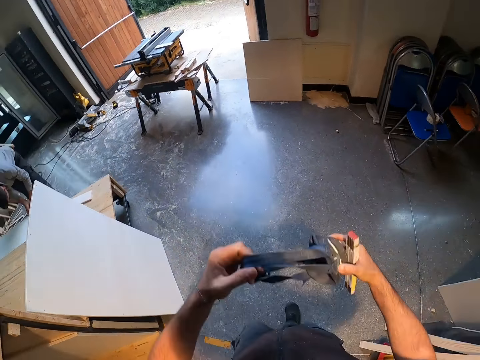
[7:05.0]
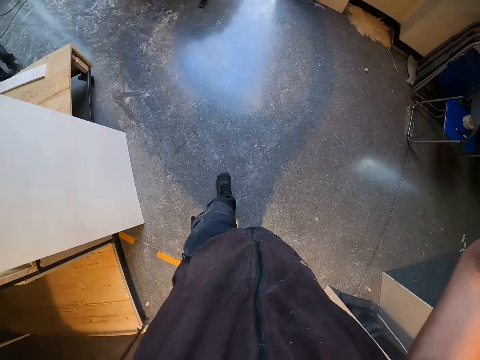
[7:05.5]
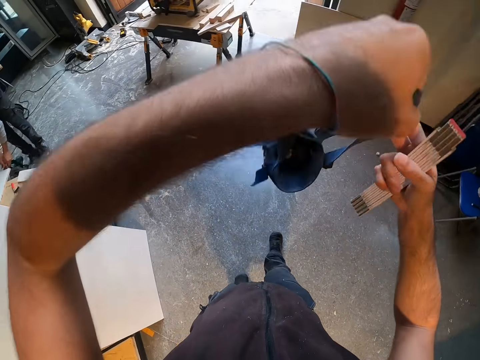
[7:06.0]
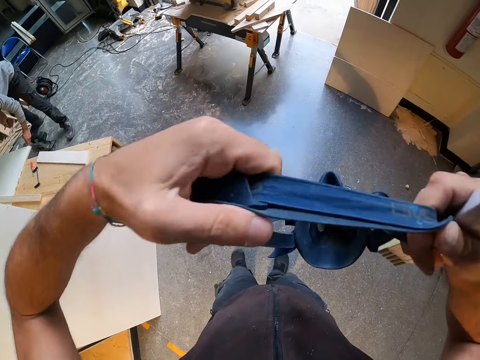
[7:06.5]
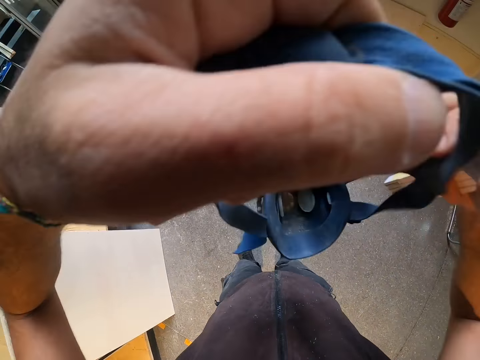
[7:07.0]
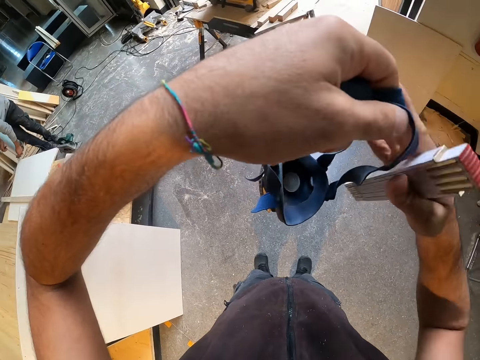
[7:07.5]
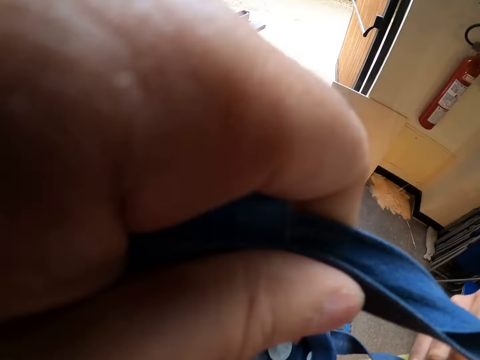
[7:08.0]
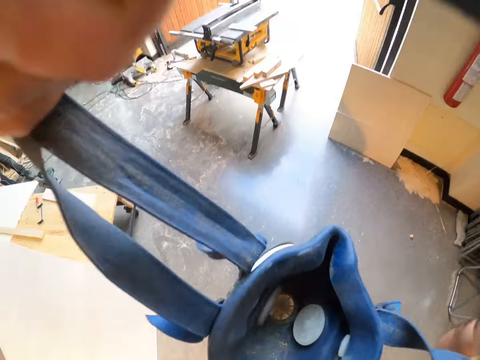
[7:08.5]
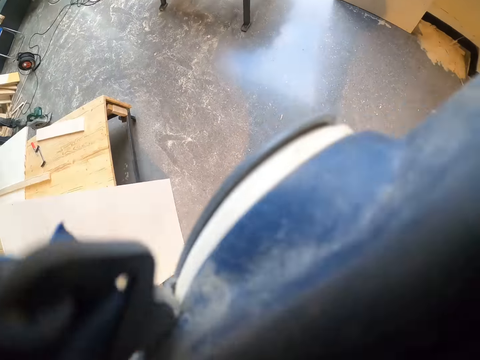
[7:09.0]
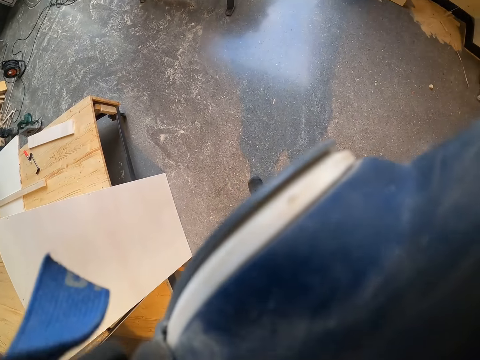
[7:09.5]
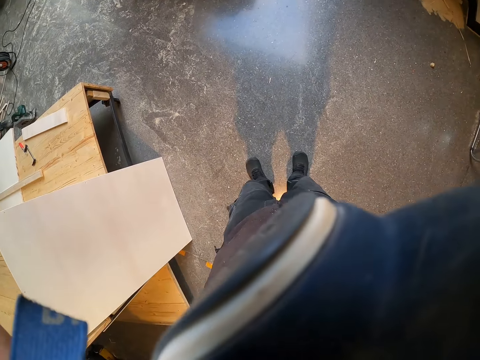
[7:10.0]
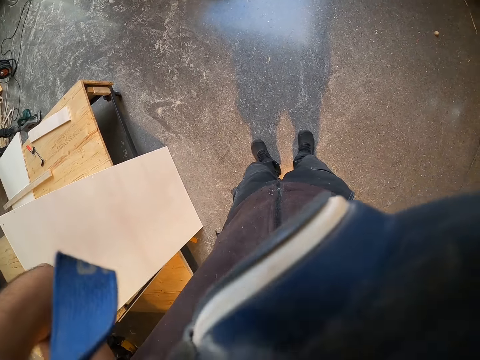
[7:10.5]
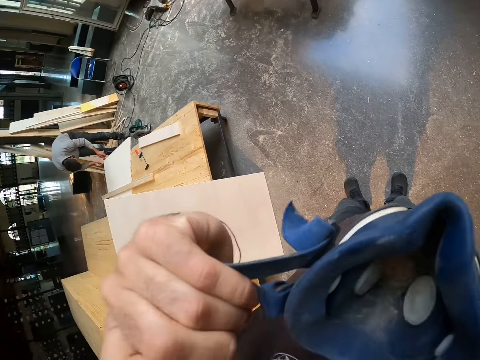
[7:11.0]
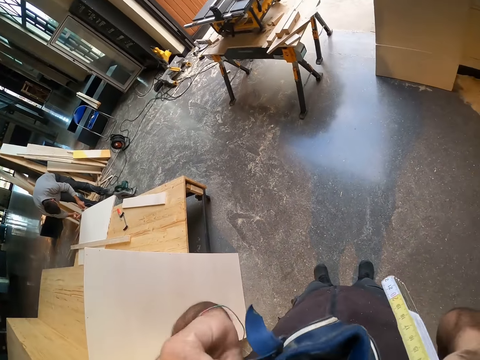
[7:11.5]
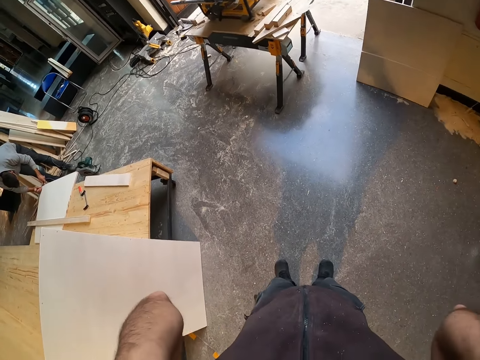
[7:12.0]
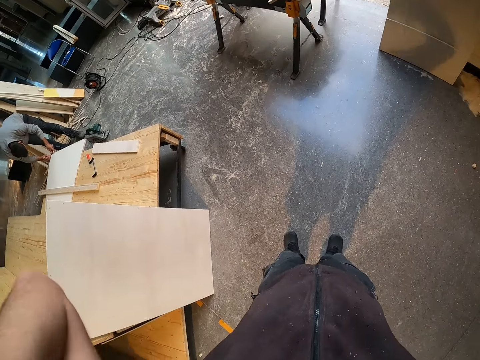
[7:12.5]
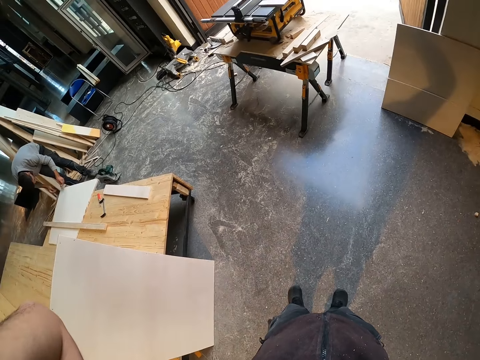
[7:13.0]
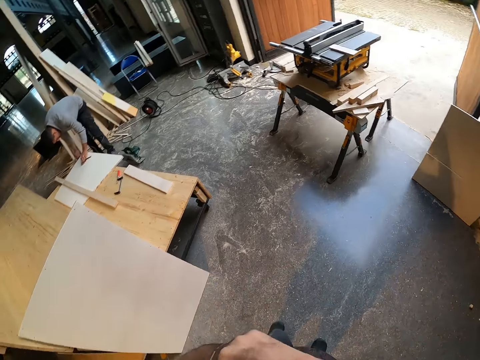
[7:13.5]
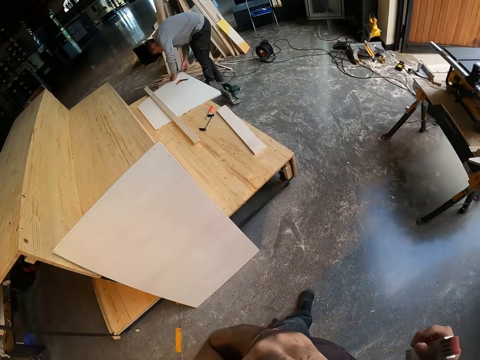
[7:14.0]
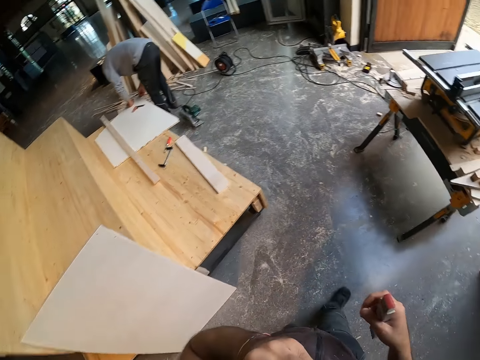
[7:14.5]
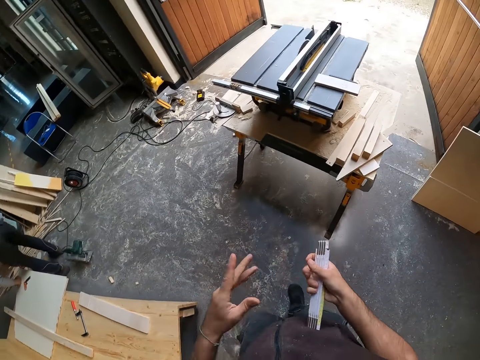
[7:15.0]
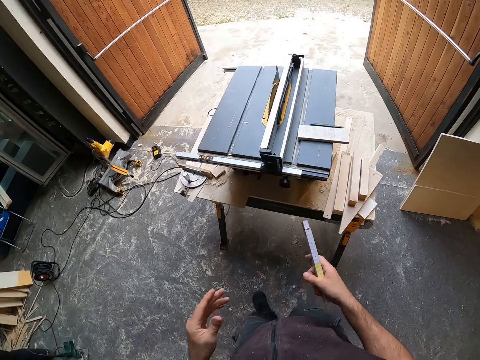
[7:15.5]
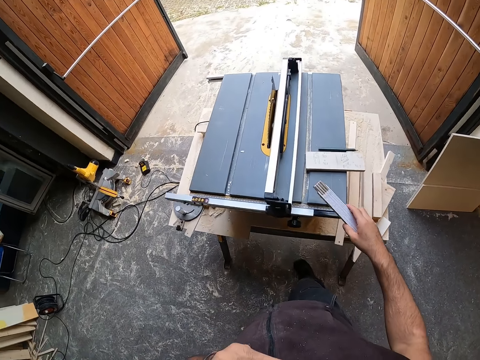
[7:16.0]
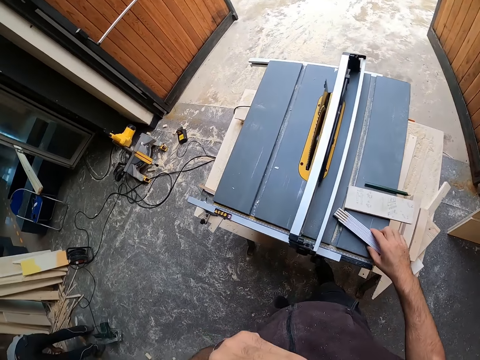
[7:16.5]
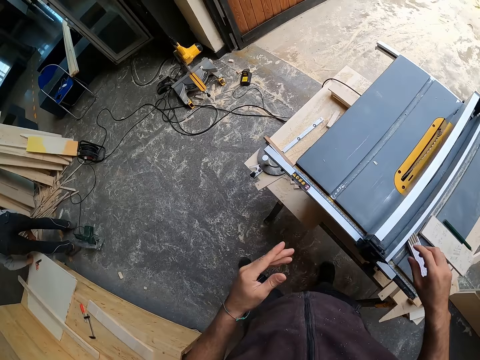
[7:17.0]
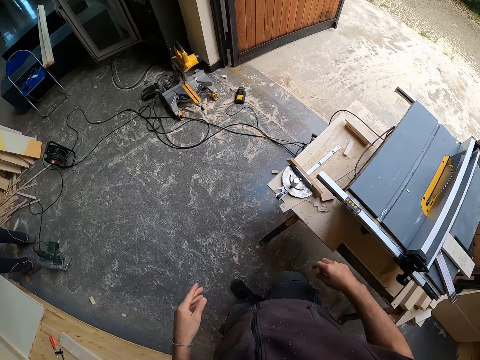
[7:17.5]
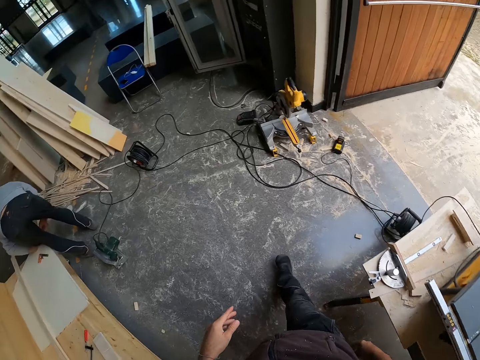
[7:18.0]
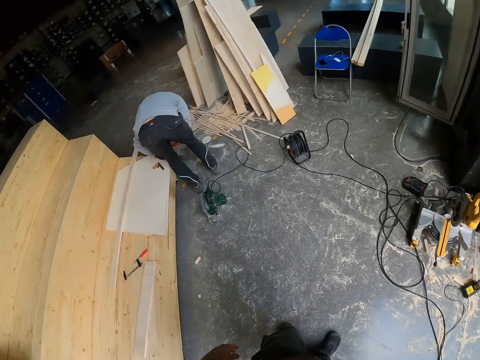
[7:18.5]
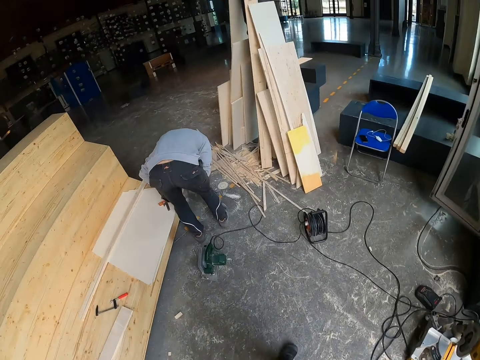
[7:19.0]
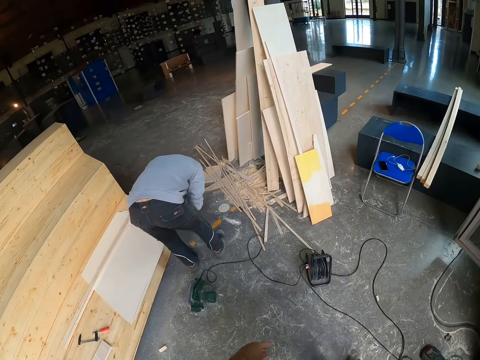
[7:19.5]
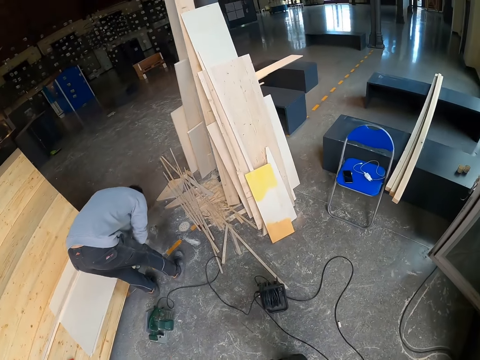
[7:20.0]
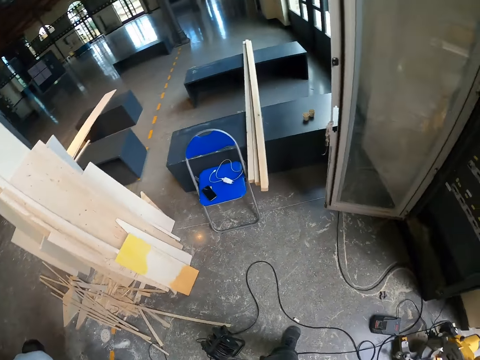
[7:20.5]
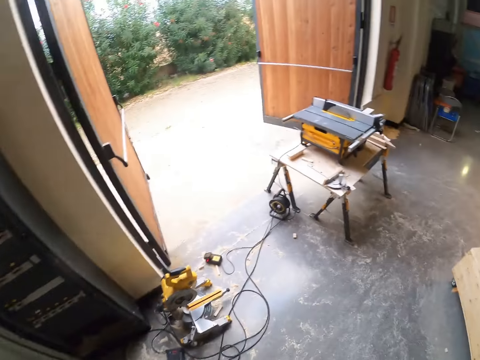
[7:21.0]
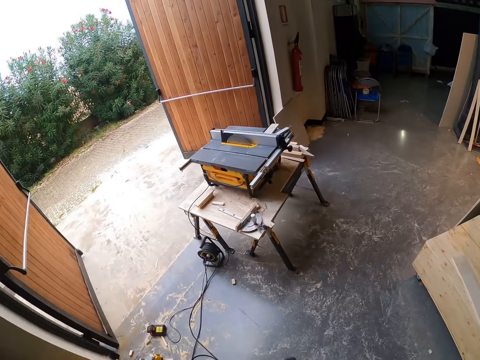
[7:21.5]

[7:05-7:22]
The camera wearer puts on the face mask with both hands. The man glues the side of a board with a glue gun in his right hand. He drops the glue gun on the board with his right hand. The camera wearer walks around. He drops the folding rule on the table saw with his right hand. He walks around.

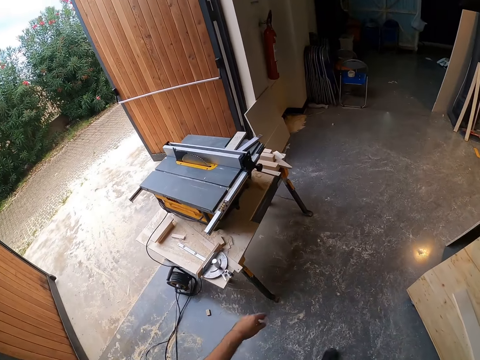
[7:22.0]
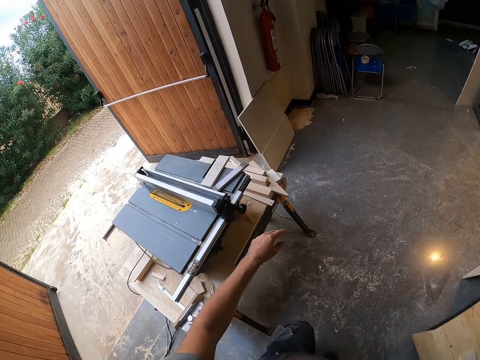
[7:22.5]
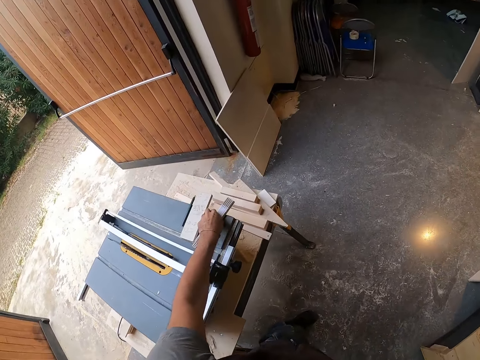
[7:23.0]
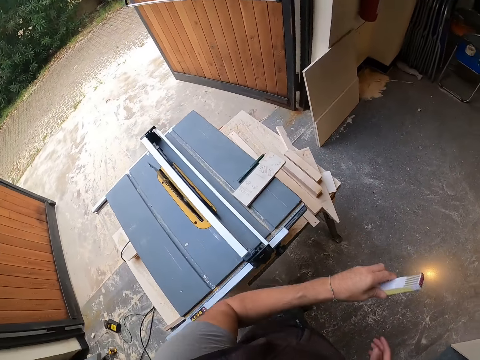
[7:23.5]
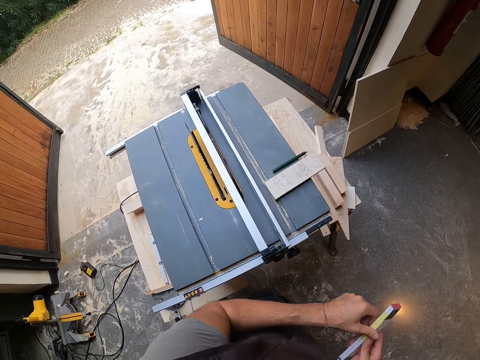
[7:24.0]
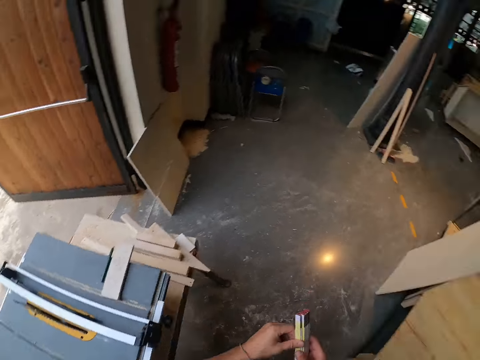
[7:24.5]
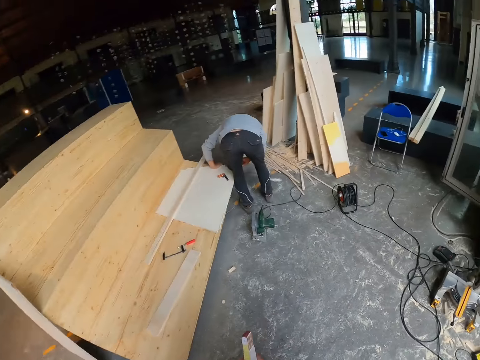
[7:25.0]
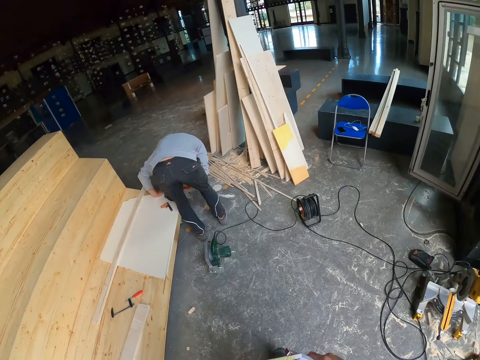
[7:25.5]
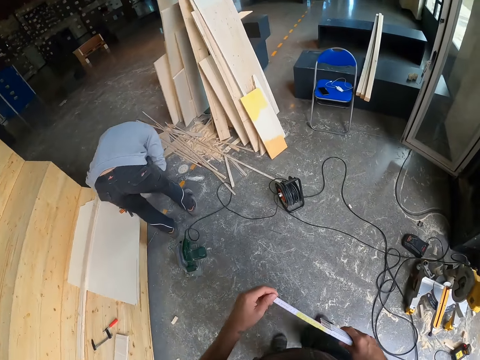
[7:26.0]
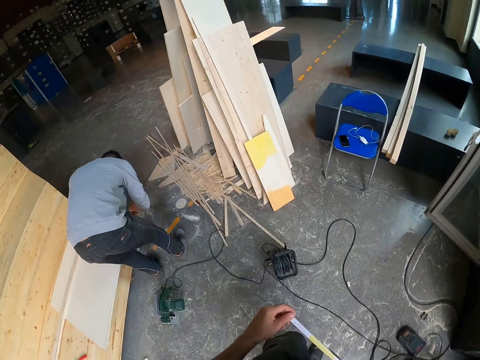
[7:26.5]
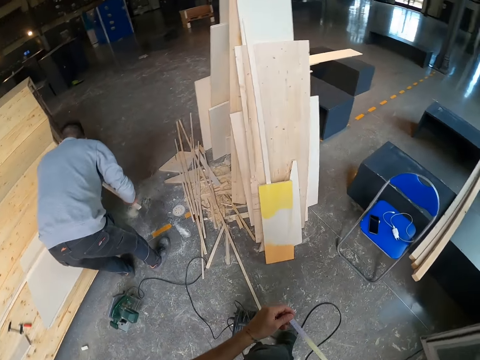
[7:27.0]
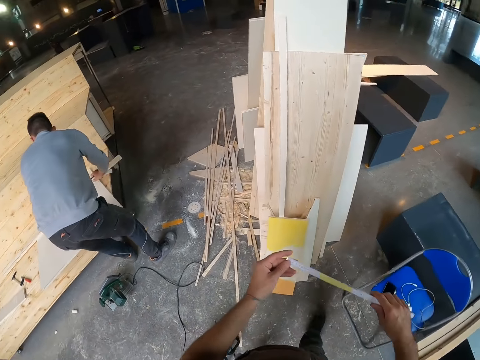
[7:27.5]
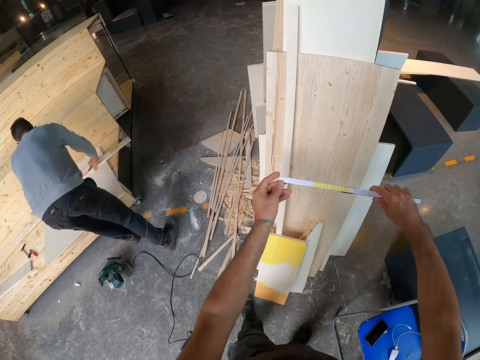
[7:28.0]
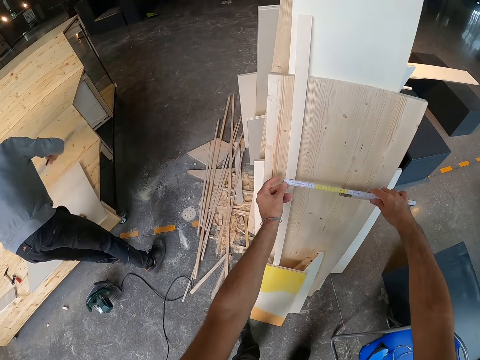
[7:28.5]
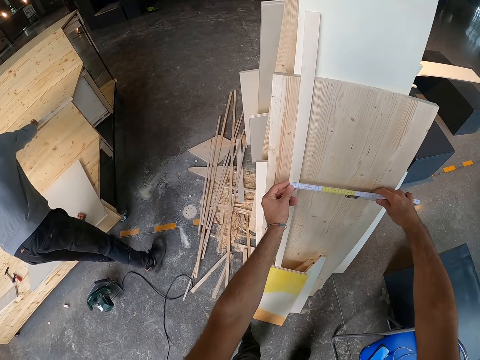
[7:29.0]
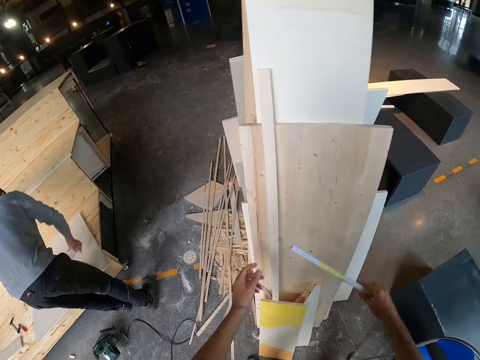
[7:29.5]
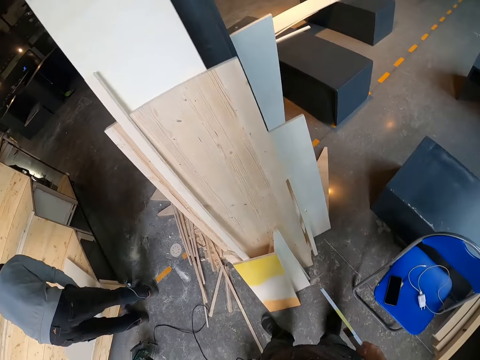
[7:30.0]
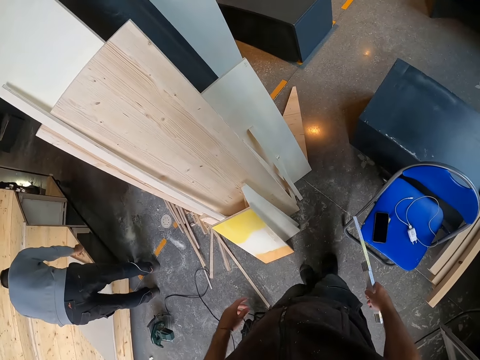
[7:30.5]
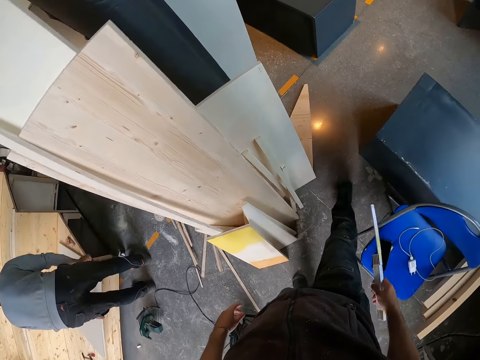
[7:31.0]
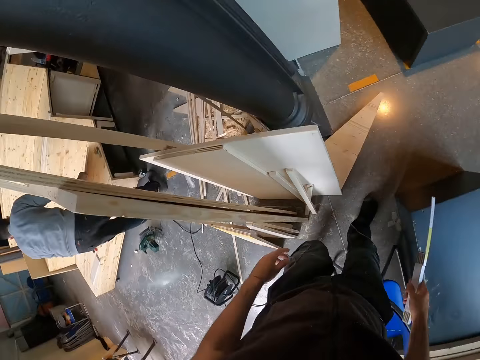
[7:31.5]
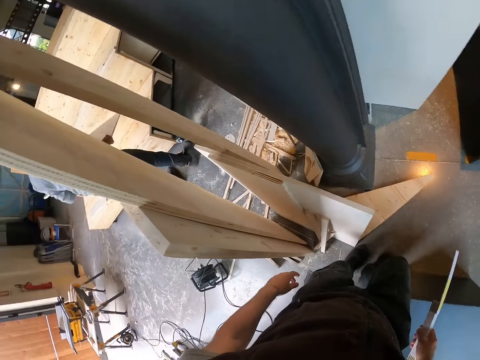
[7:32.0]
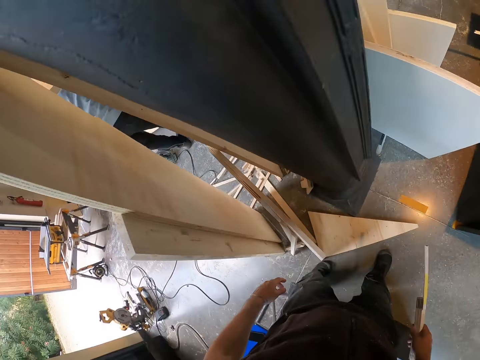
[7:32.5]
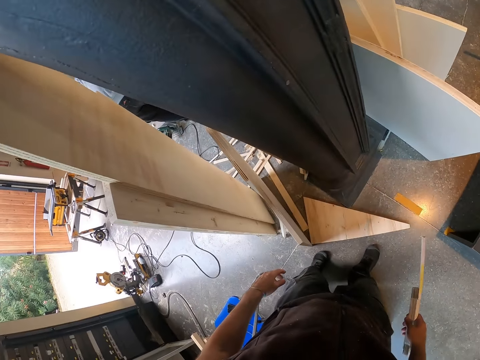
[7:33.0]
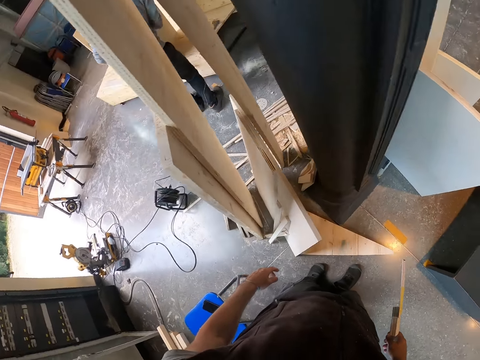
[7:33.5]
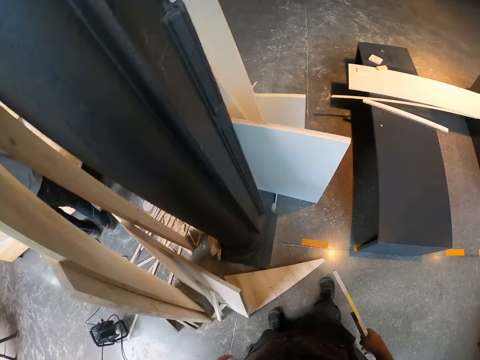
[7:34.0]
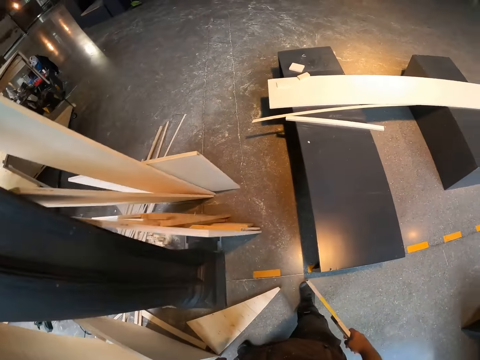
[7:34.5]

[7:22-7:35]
The camera wearer picks the folding rule from the table saw with his left hand. He unfolds the folding rule with both hands. The man picks a plank from the floor with both hands. The camera wearer walks around. The man drops the plank on a wooden structure with both hands. The camera wearer measures the plank with the folding rule in both hands. The man drops the glue gun on the wooden structure with his right hand. He carries the board from the wooden structure with both hands. The camera wearer walks around.
